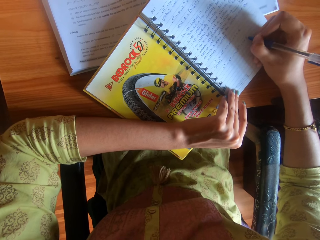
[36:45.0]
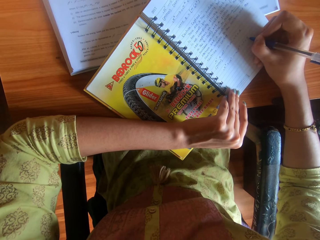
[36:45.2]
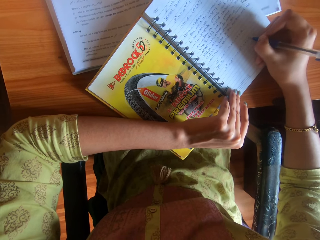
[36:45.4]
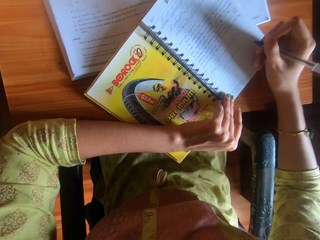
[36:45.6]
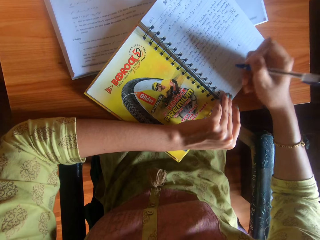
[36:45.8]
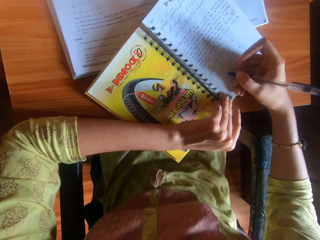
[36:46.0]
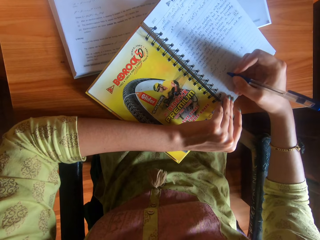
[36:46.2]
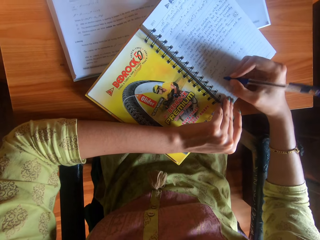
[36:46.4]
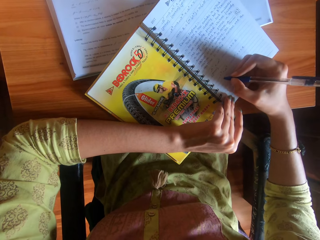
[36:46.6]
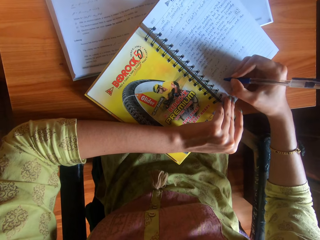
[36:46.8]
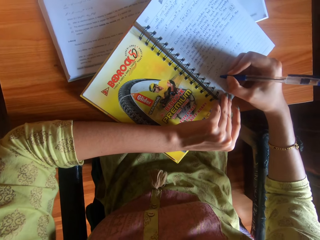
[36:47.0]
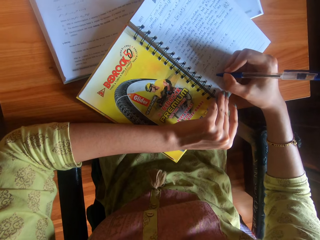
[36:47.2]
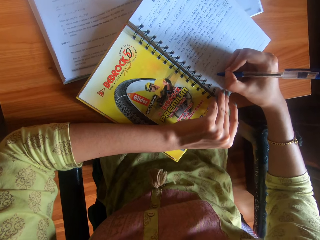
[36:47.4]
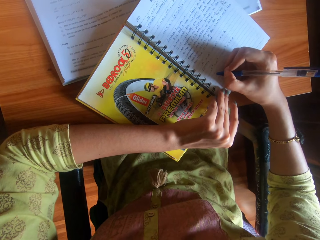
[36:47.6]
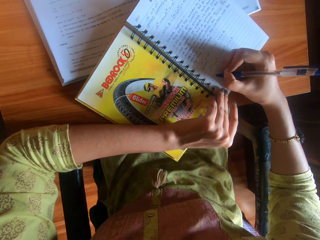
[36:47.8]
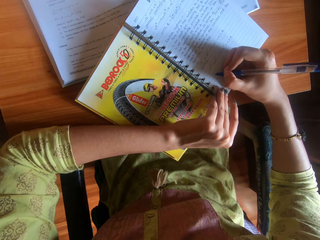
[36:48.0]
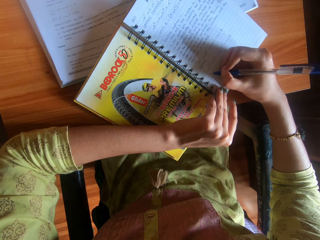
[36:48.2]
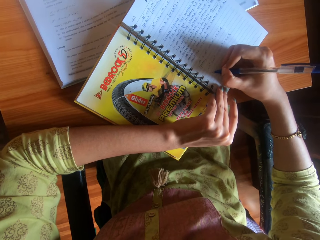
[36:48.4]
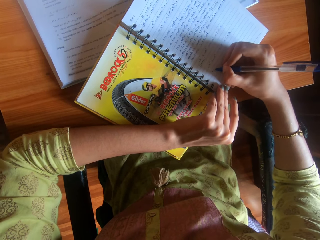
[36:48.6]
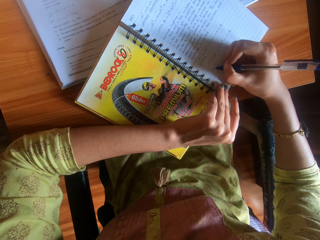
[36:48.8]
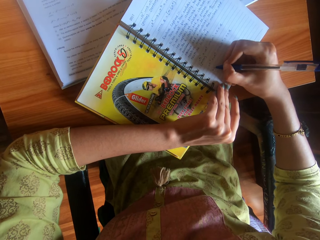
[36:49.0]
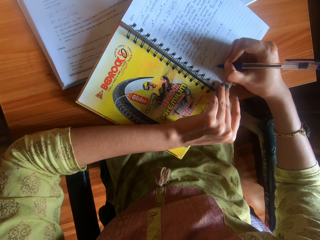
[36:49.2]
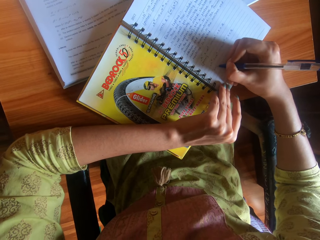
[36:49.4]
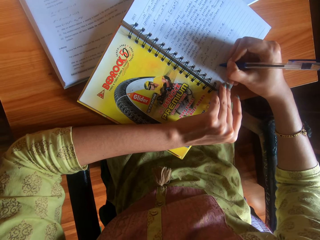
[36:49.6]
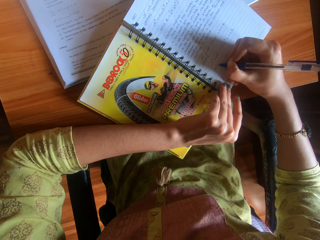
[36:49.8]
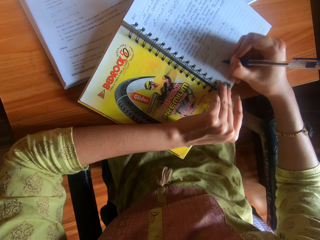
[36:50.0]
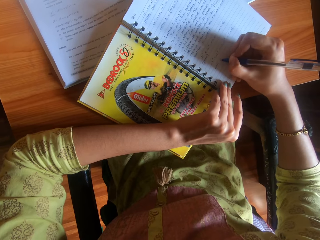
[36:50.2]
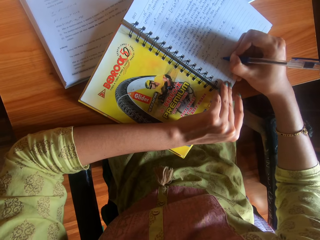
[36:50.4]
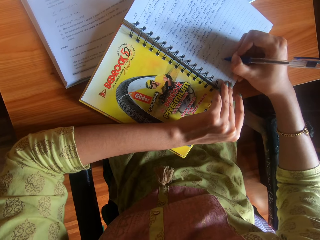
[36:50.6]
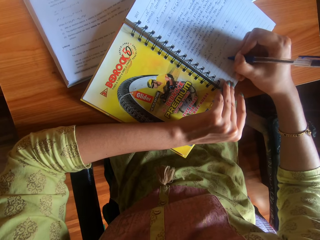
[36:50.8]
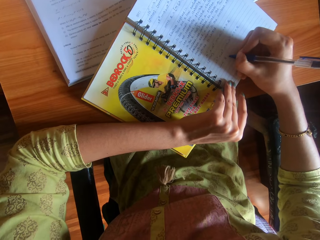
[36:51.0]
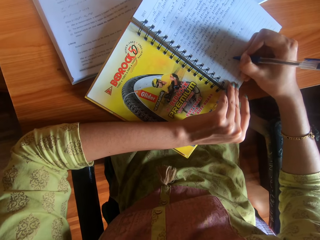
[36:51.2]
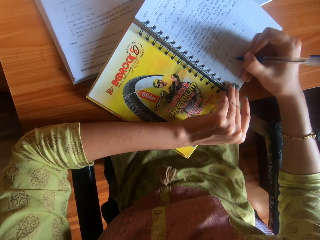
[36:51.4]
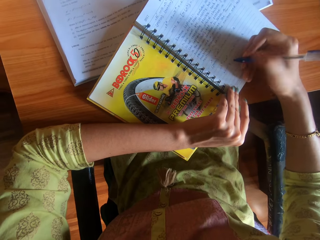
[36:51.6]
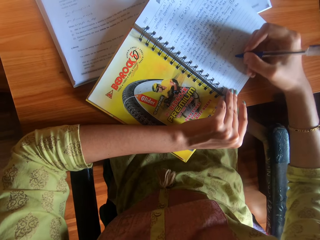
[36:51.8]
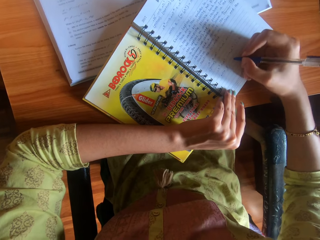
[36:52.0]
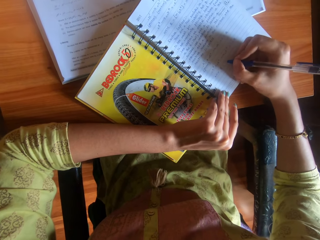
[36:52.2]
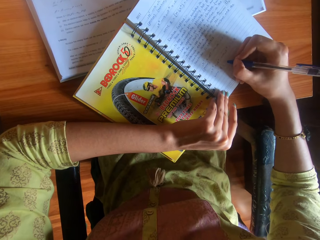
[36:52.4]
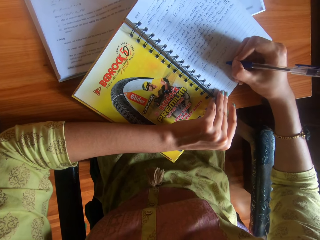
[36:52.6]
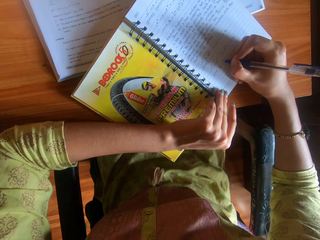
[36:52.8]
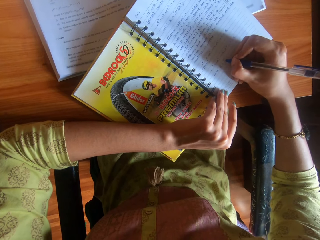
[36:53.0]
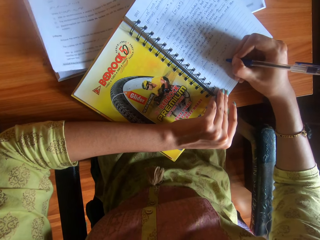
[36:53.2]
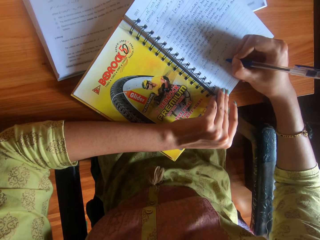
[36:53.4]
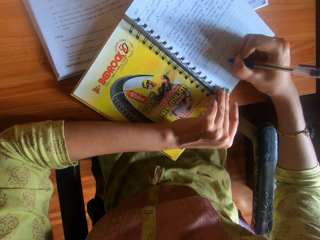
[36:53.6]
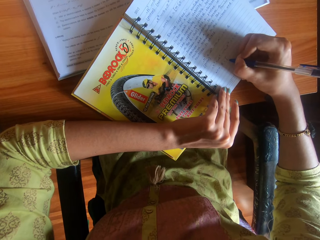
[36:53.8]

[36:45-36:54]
The camera wearer writes a book with a pen.

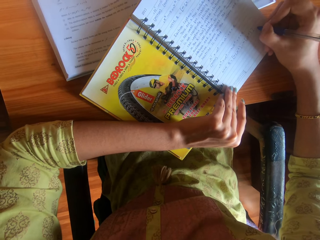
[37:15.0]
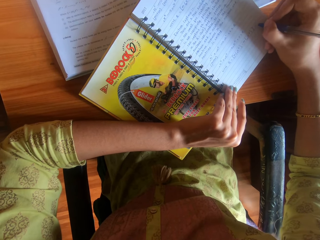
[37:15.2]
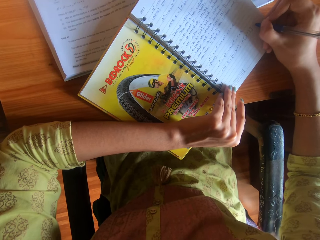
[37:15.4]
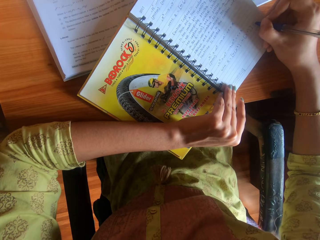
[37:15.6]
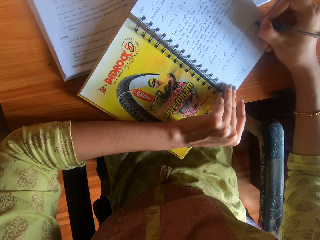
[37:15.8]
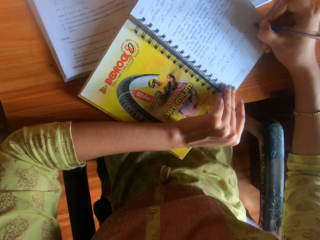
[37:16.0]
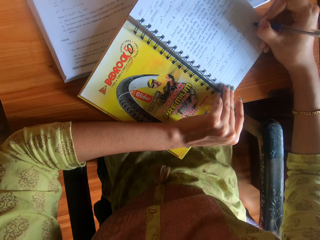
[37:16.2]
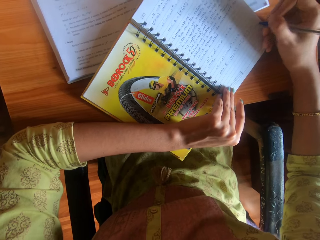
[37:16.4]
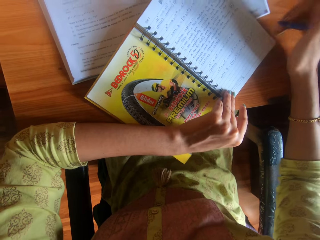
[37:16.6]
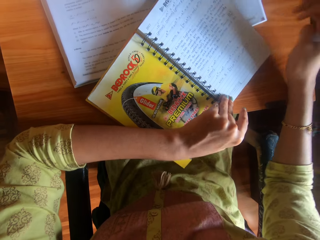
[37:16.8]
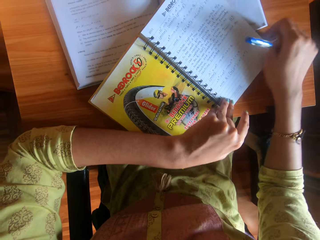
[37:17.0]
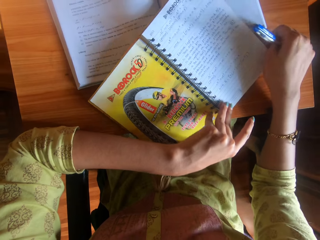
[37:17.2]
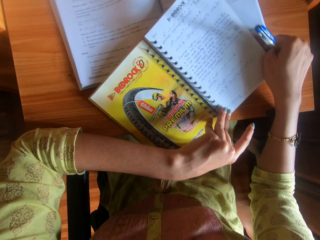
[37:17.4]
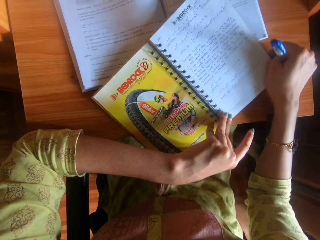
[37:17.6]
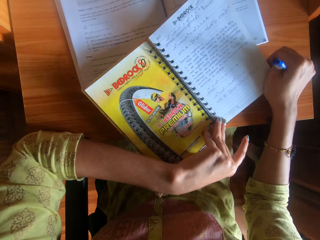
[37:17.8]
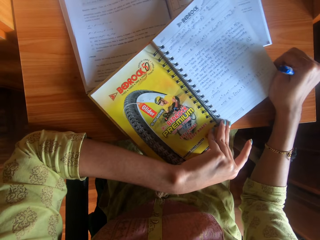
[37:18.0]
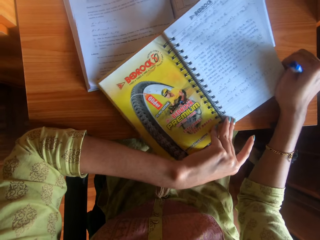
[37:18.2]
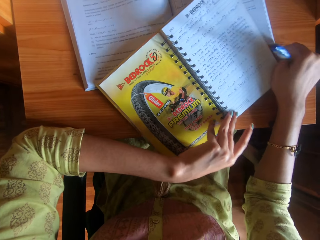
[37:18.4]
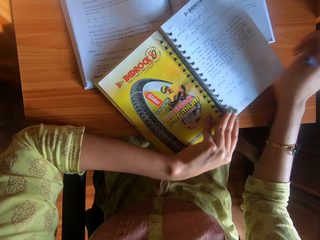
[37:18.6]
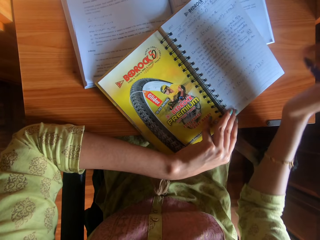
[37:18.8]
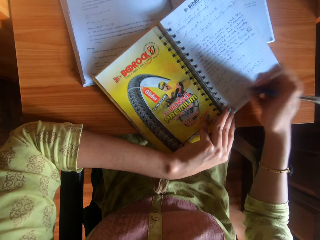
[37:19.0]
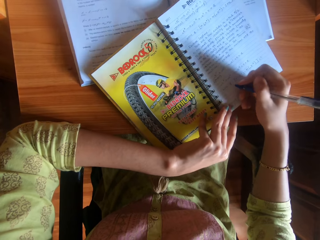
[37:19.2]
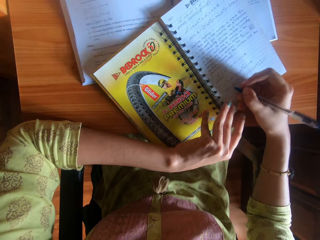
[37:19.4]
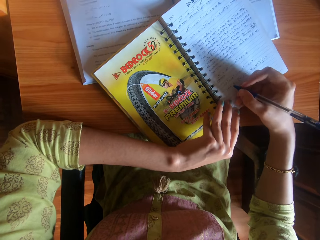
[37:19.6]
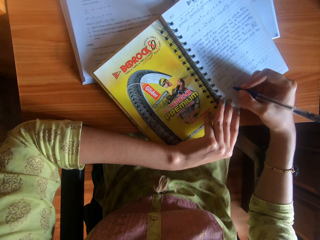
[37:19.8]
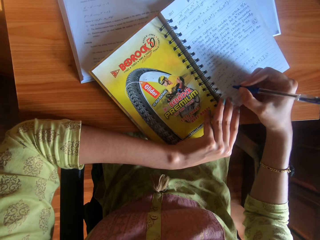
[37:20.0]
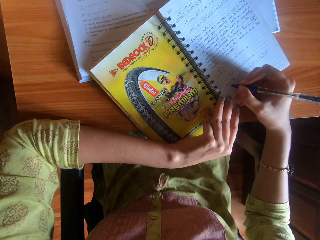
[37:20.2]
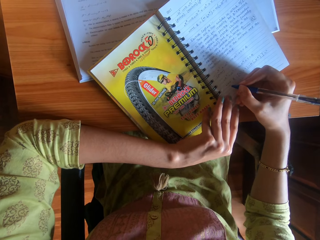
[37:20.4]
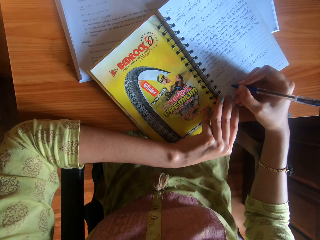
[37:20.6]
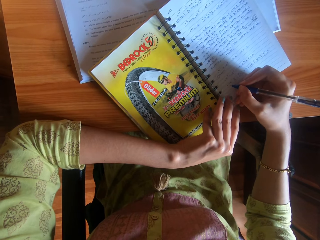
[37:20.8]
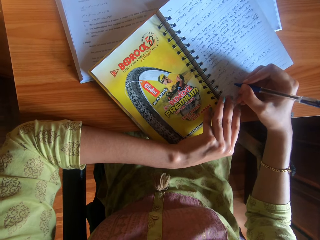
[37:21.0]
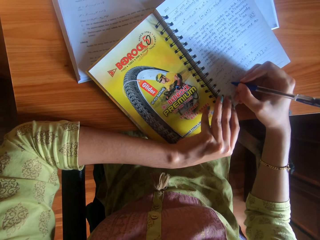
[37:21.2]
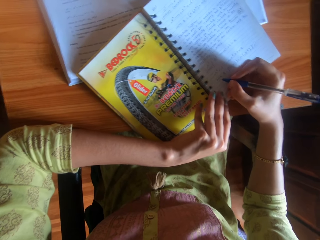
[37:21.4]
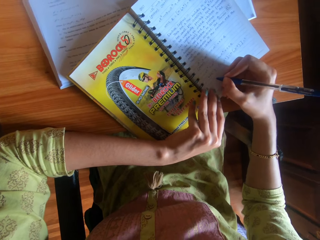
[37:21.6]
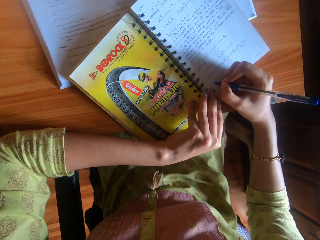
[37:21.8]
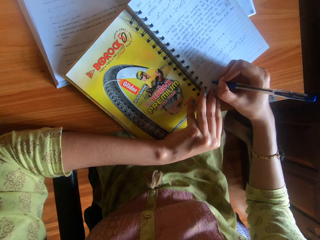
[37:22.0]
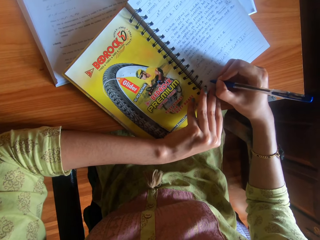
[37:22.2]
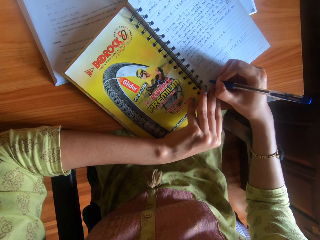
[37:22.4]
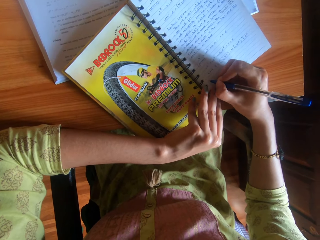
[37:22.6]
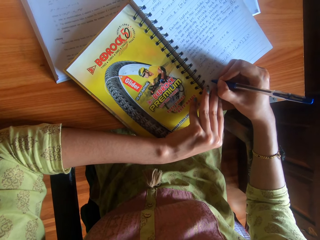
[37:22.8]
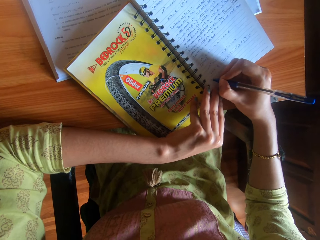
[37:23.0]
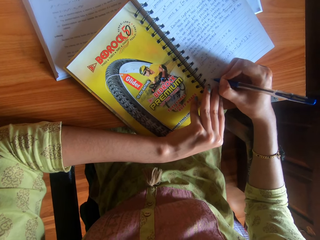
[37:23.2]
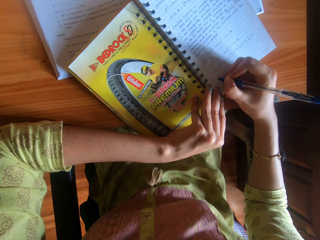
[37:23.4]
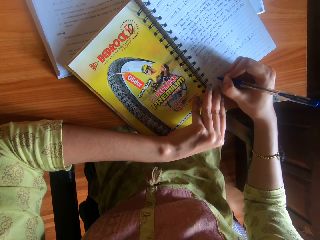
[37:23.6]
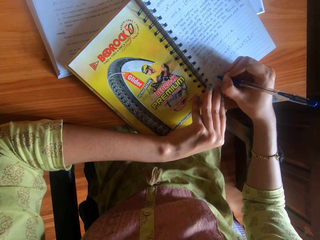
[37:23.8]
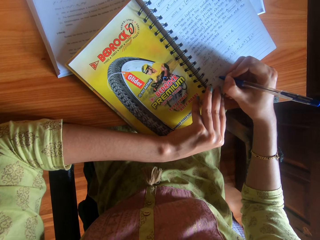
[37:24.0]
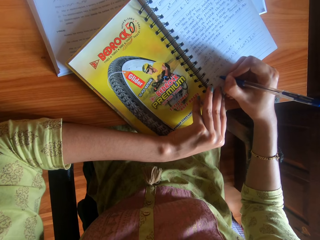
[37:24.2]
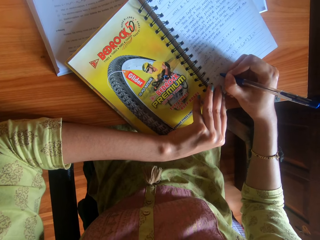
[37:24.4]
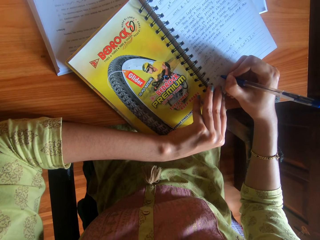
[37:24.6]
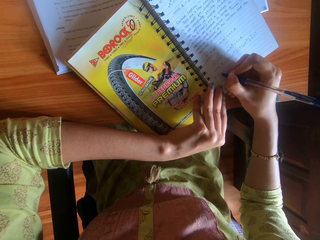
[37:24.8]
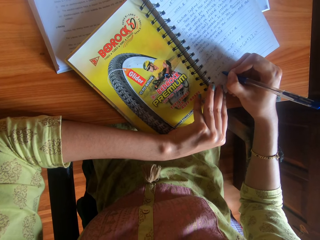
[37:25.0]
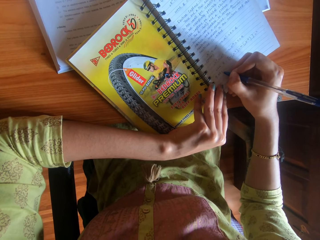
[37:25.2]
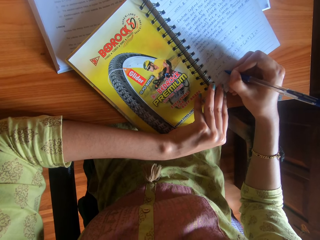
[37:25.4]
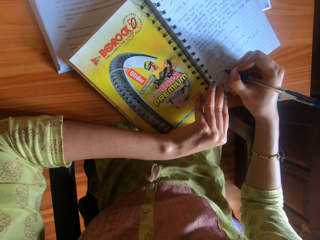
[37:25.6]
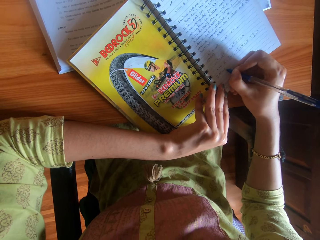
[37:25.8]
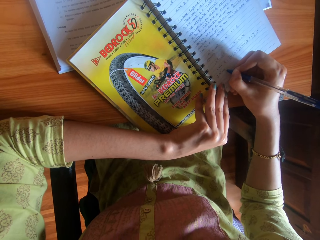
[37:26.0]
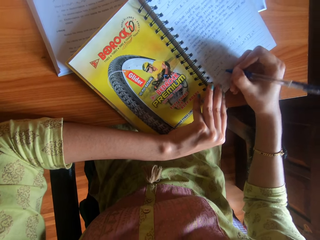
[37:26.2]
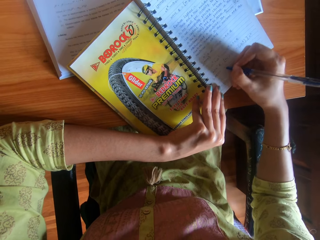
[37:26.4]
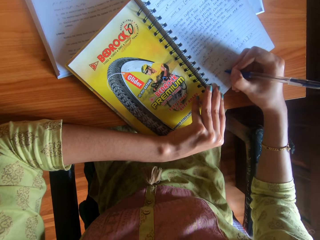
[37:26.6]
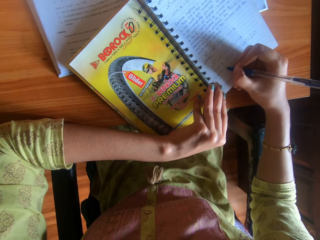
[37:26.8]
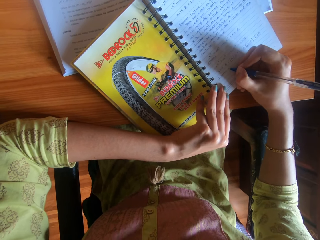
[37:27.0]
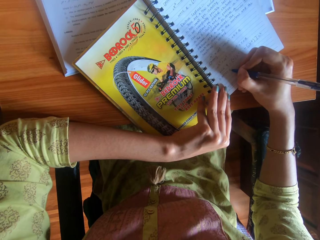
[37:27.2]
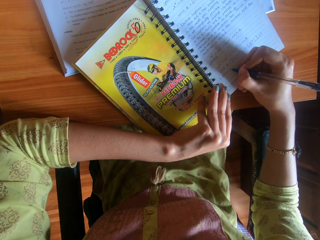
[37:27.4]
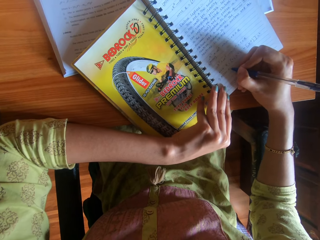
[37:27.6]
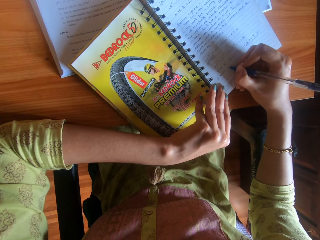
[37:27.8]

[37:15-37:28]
The camera wearer adjusts the book on the table with her hands. She holds the book with both hands. She writes on the book on the table with the pen in her right hand.
